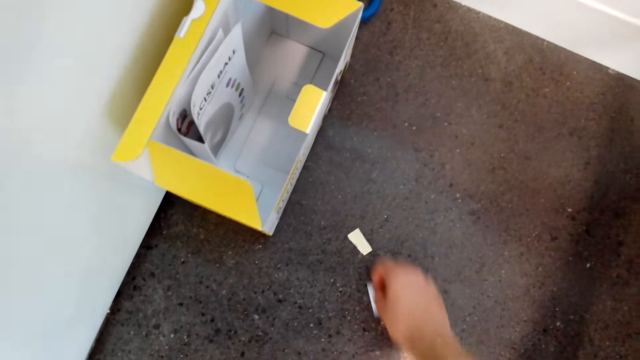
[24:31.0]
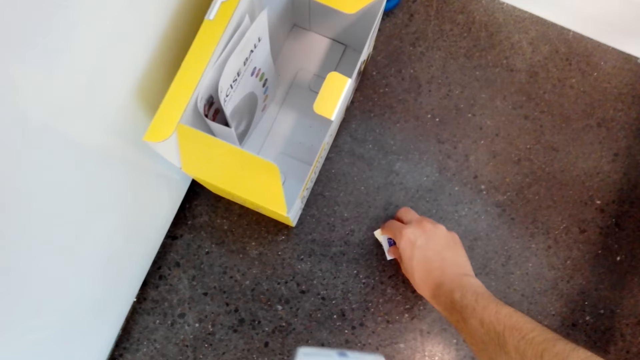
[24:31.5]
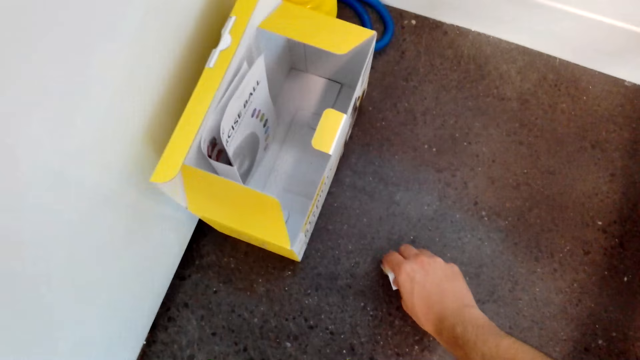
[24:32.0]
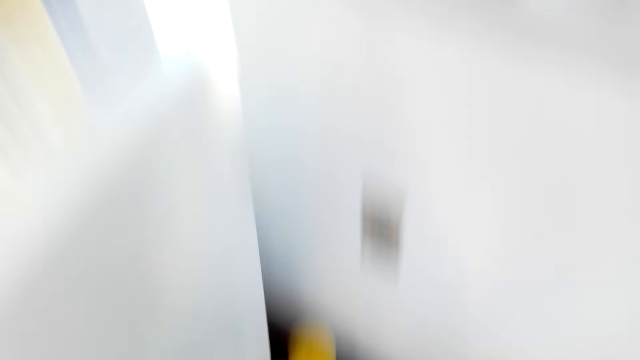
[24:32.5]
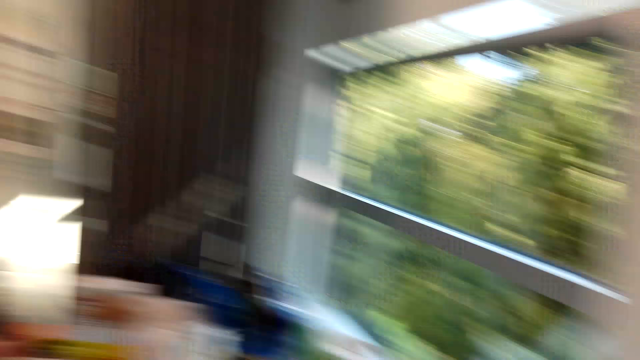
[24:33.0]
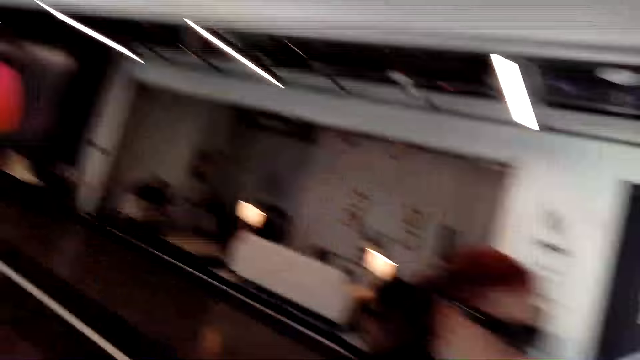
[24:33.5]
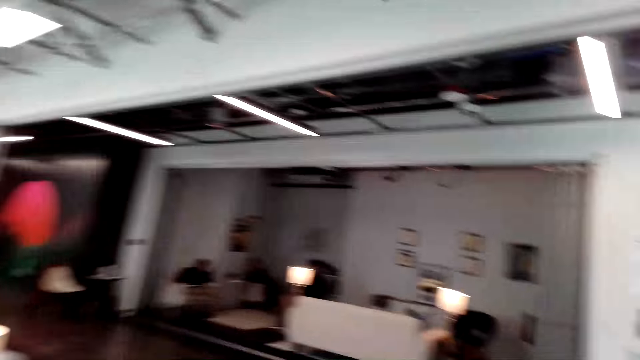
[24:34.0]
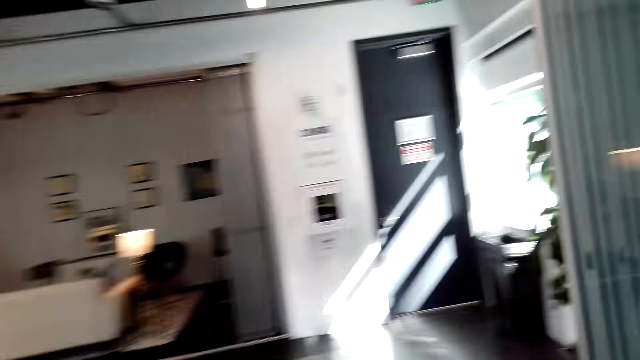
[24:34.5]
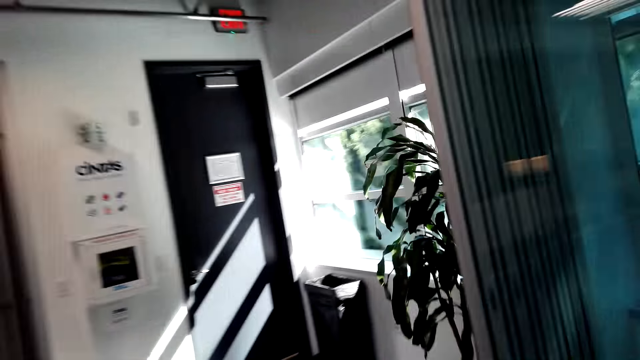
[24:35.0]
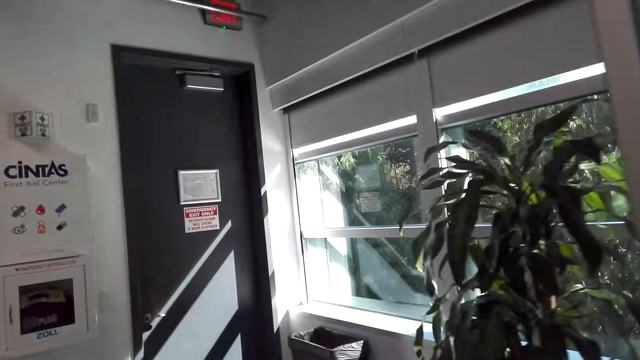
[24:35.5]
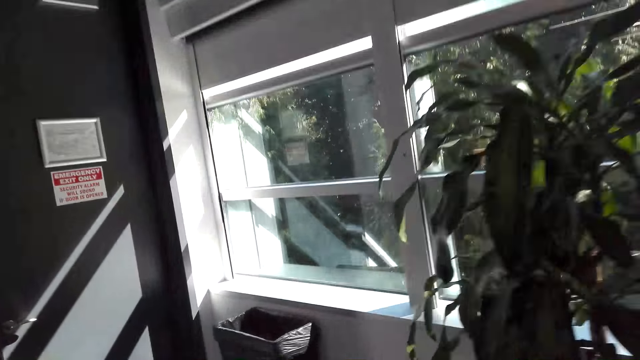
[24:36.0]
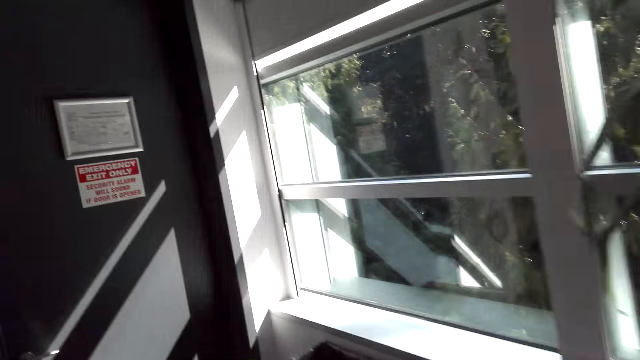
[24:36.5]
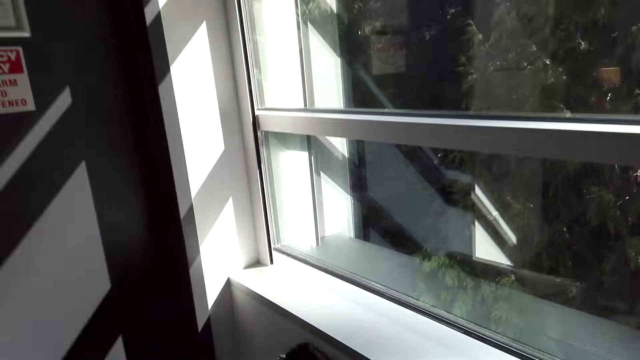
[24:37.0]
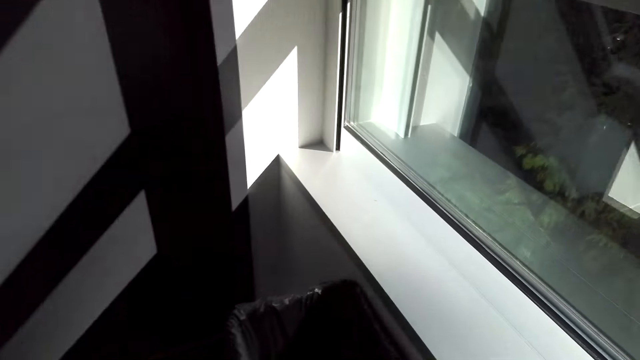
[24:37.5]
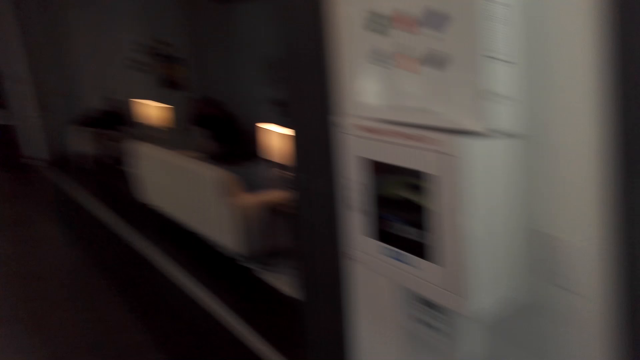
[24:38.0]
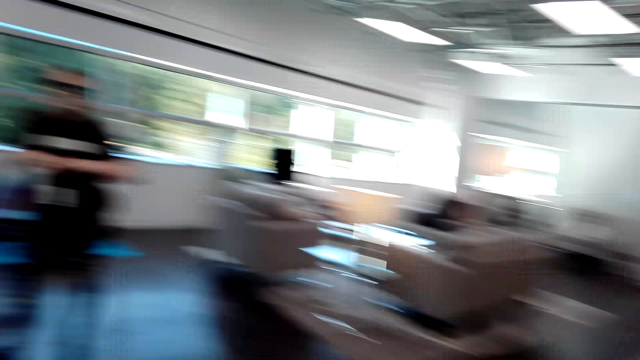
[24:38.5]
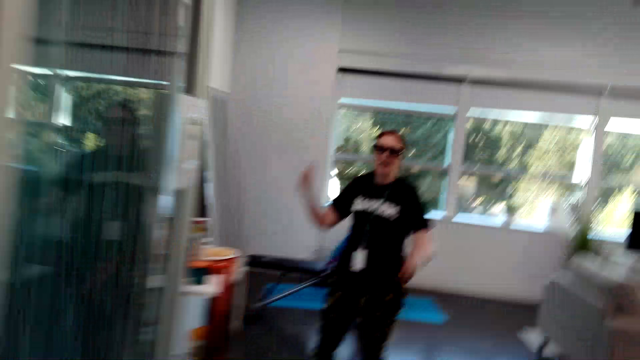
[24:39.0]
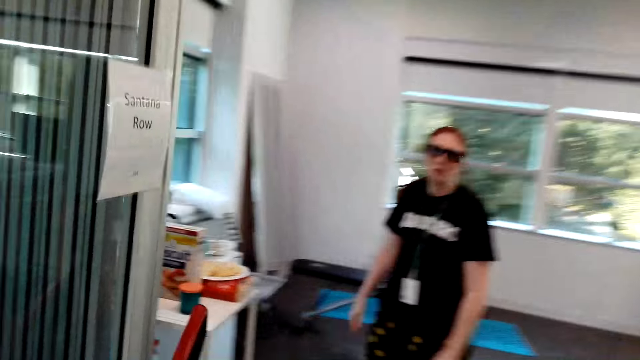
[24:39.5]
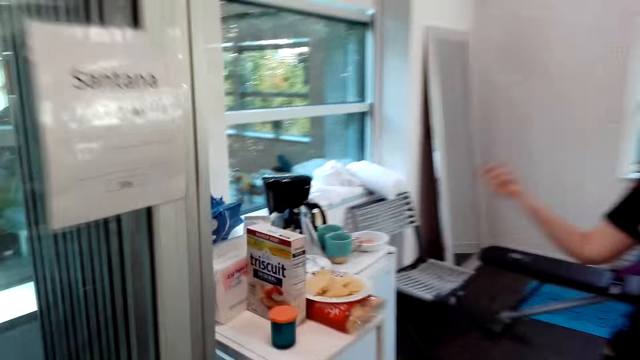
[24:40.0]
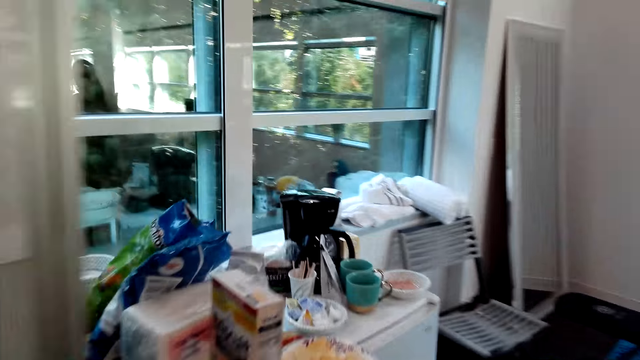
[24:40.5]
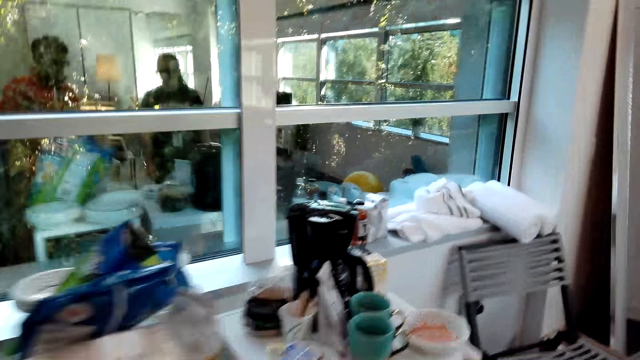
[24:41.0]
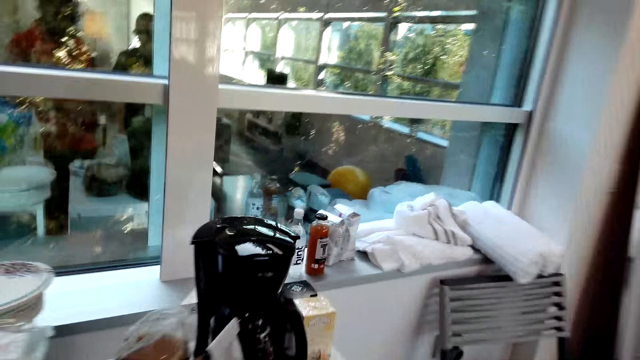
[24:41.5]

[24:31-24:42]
The camera wearer picks up a piece of paper from the floor. They turn around and walk in the house. They turn around.

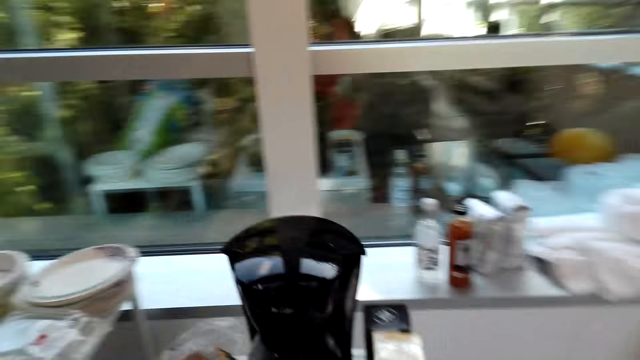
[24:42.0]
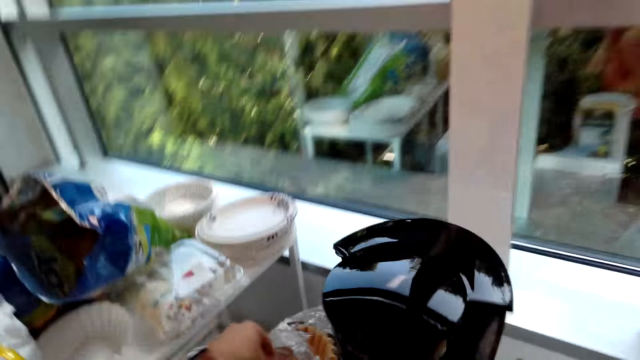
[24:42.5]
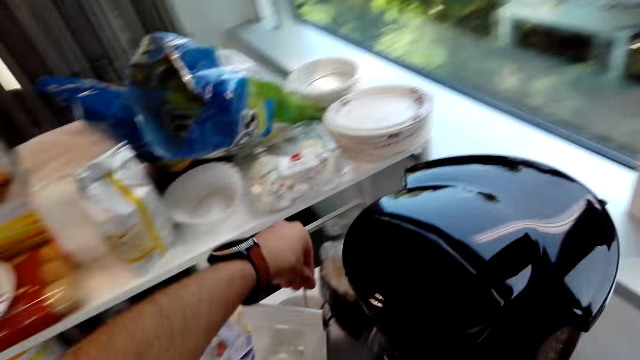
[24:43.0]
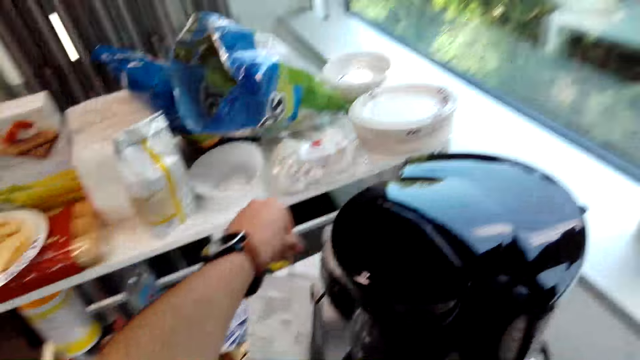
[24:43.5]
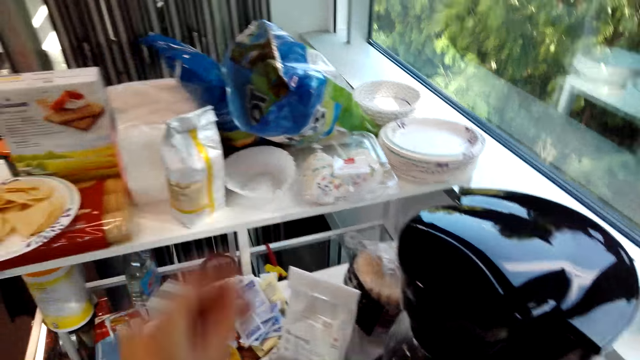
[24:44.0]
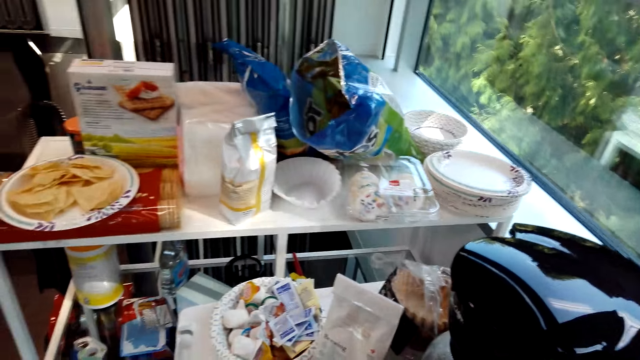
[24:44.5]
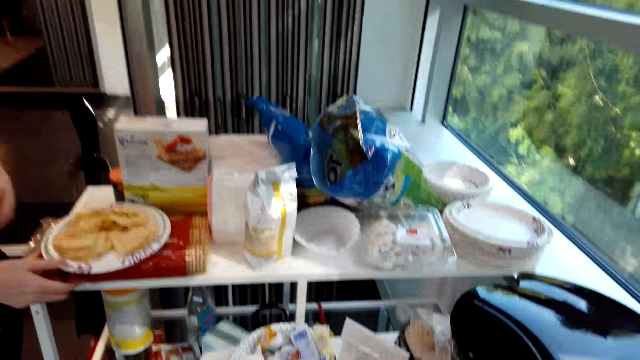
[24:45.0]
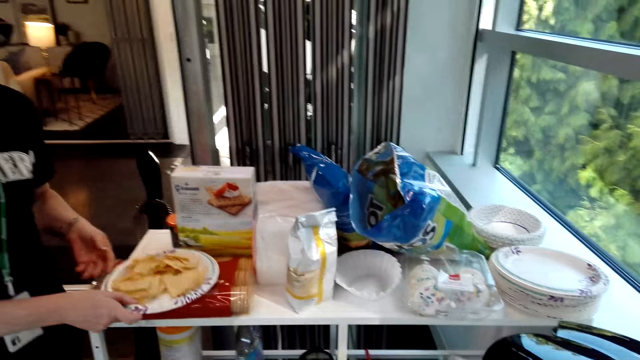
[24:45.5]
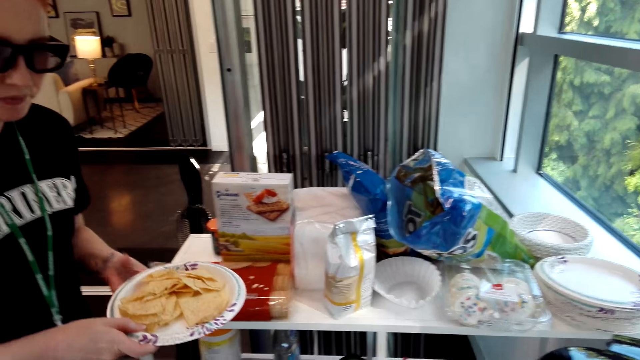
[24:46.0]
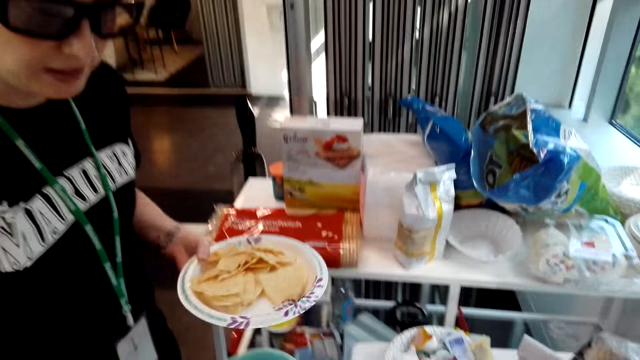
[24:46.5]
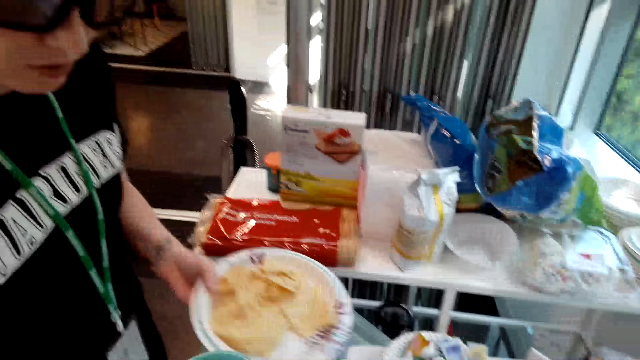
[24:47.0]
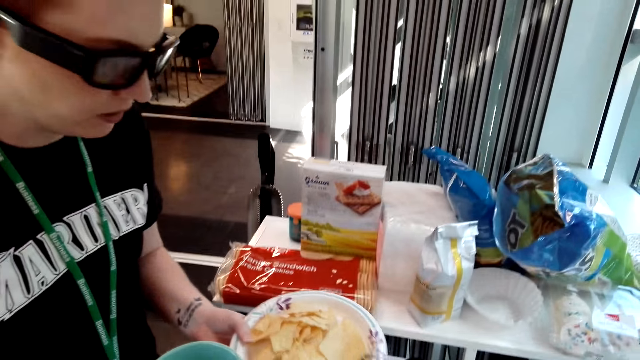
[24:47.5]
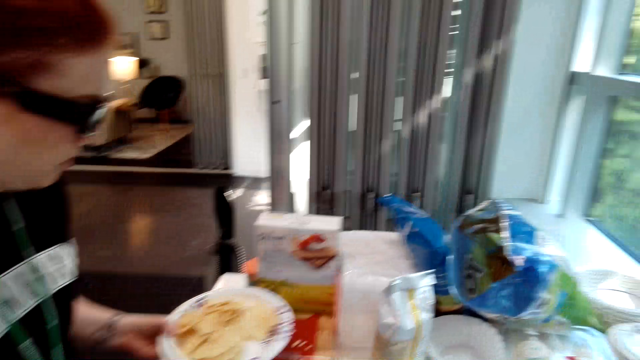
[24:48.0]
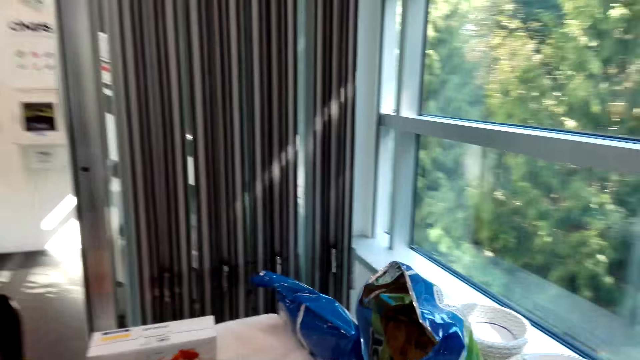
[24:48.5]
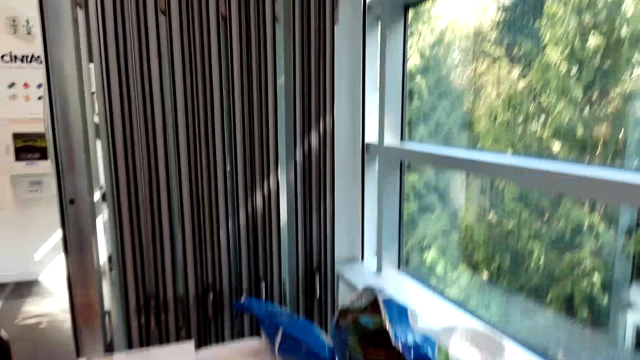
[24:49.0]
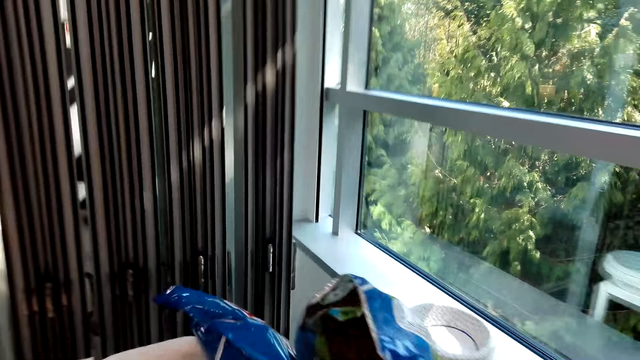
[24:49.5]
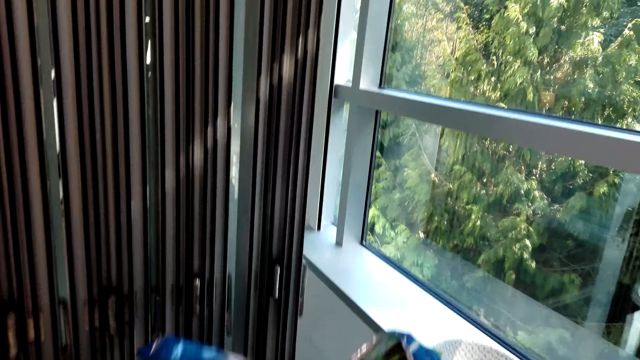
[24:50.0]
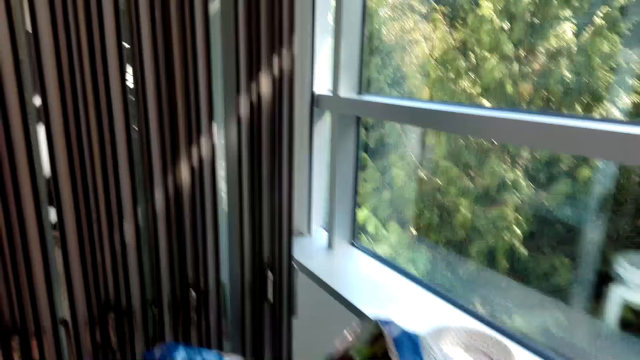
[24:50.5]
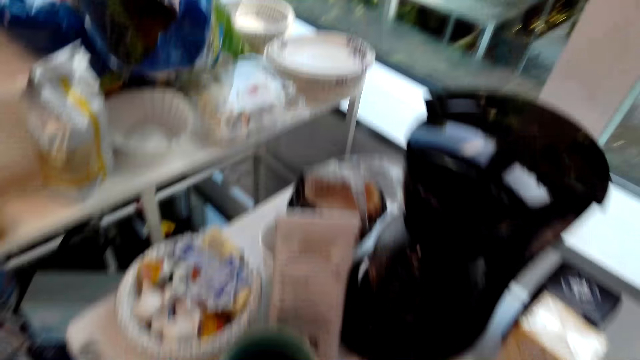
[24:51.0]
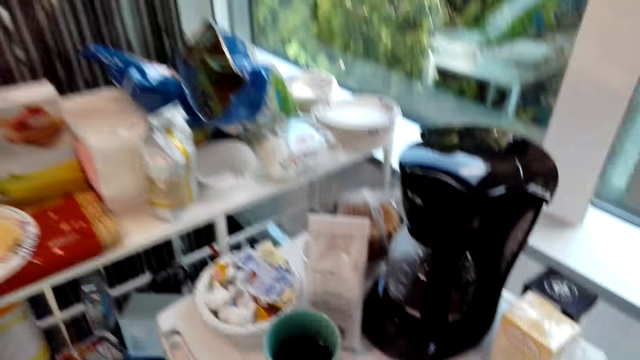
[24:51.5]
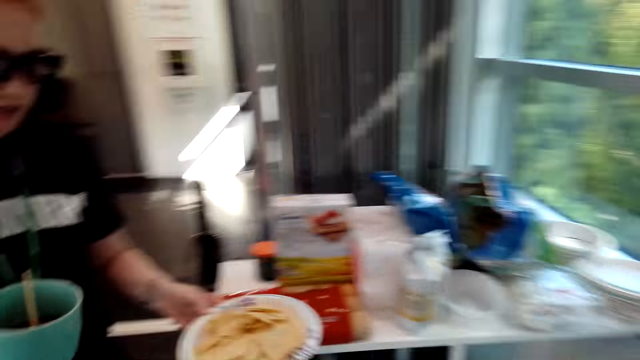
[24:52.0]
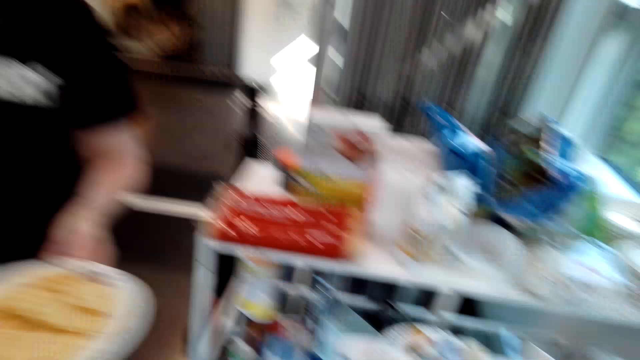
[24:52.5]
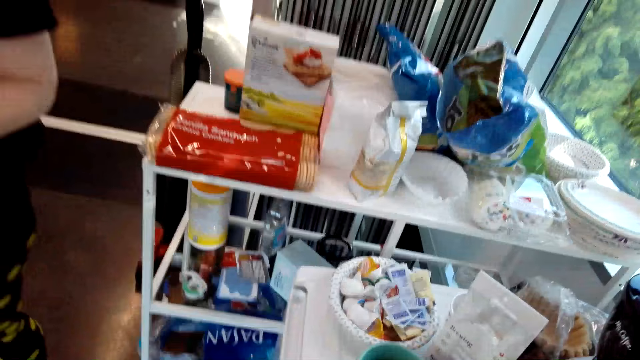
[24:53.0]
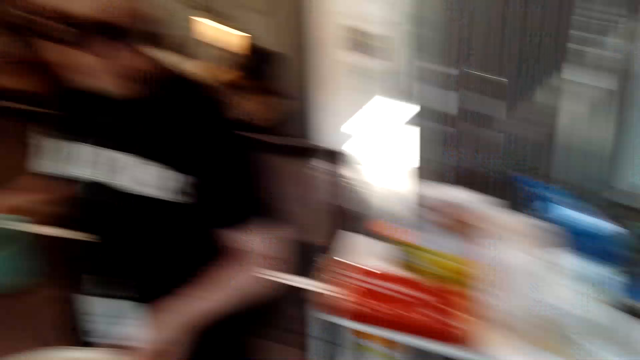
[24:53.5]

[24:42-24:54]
The camera wearer picks up a tea bag. A lady carries a plate of snacks. The camera wearer looks around.
